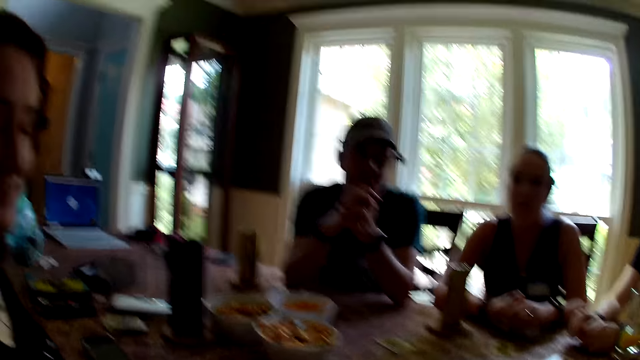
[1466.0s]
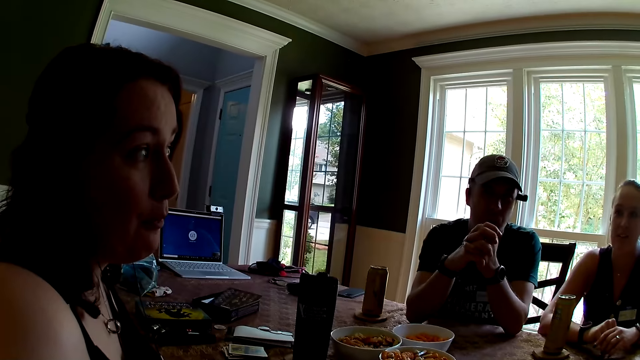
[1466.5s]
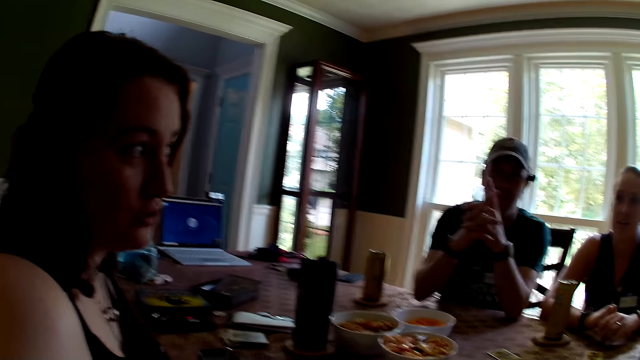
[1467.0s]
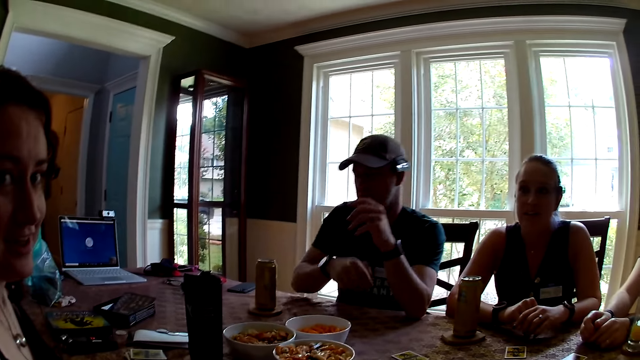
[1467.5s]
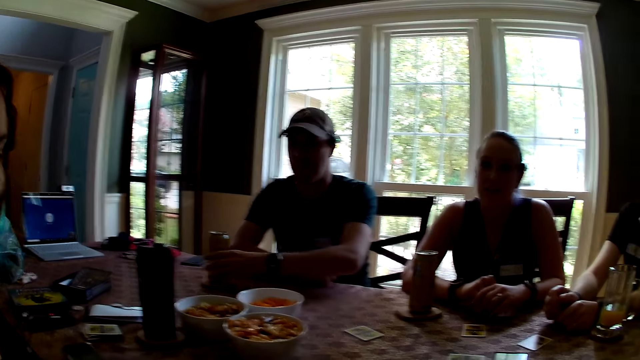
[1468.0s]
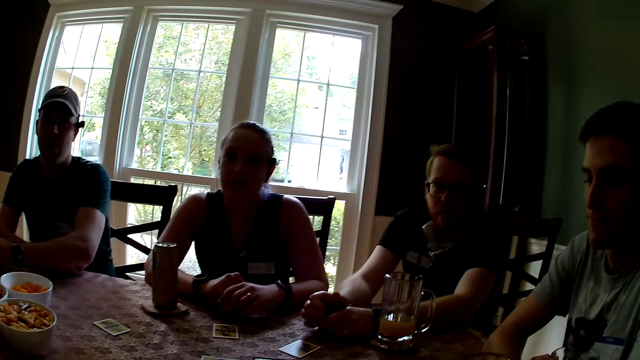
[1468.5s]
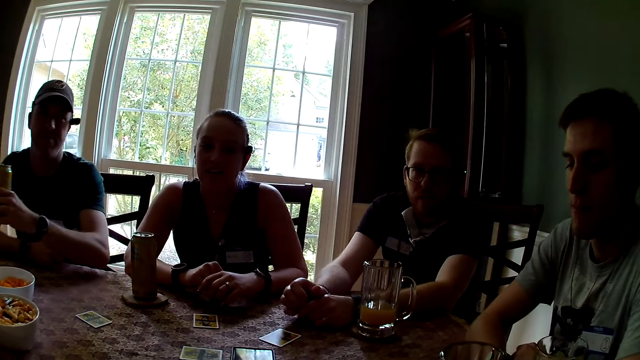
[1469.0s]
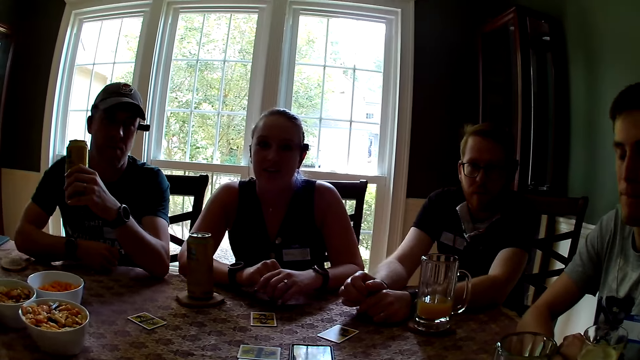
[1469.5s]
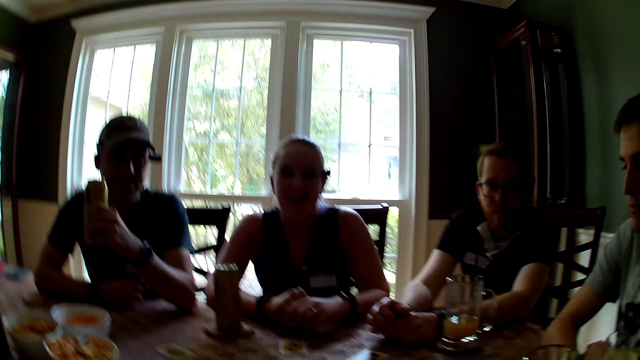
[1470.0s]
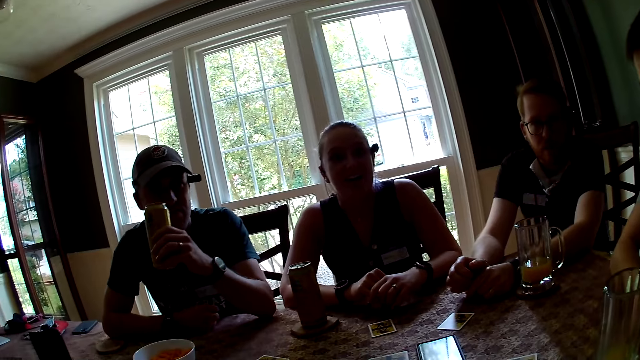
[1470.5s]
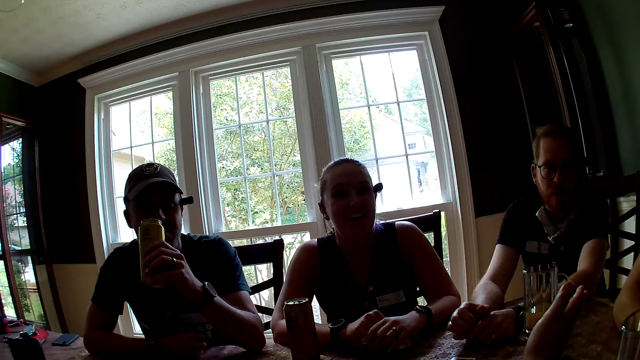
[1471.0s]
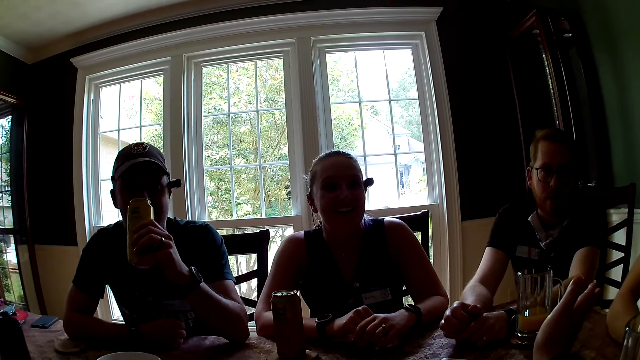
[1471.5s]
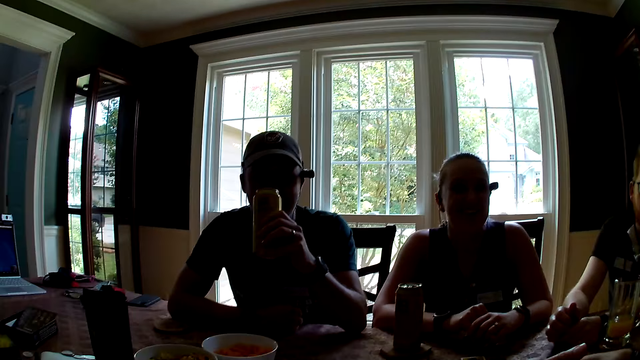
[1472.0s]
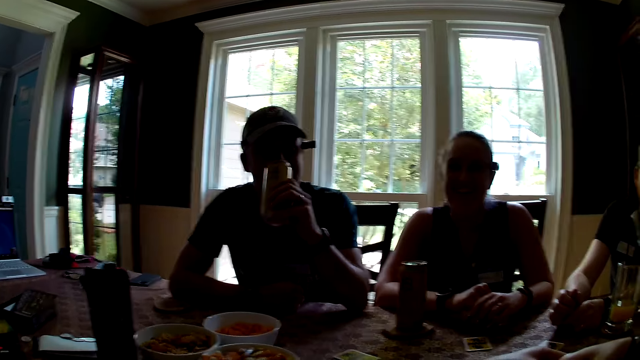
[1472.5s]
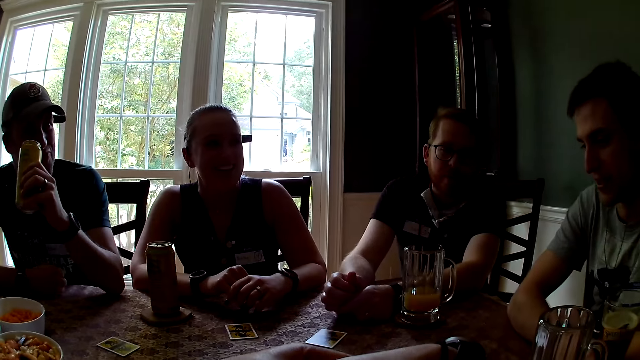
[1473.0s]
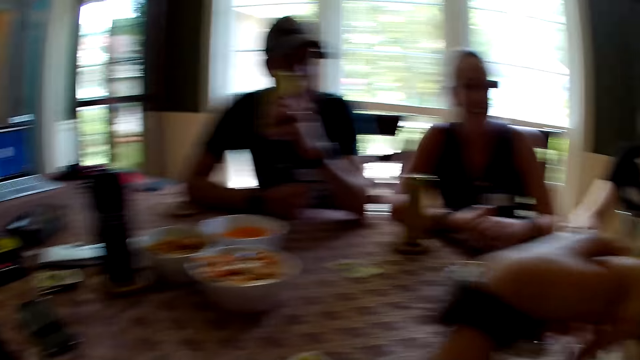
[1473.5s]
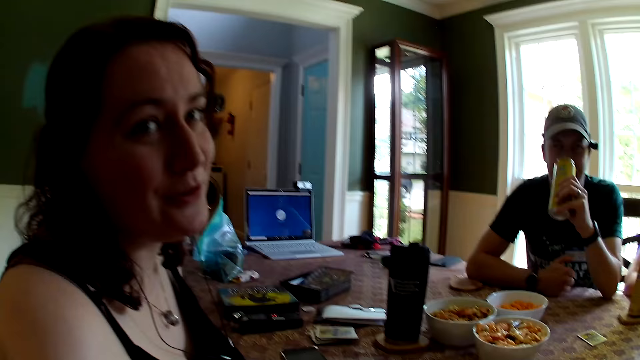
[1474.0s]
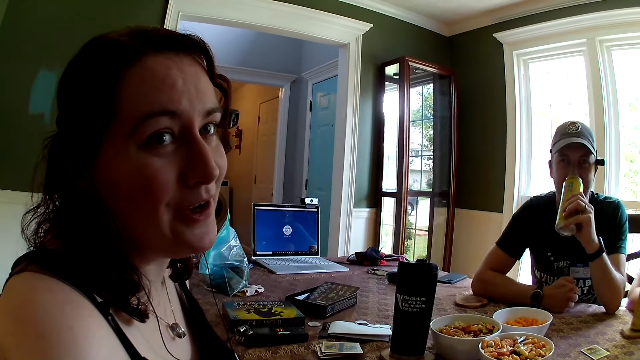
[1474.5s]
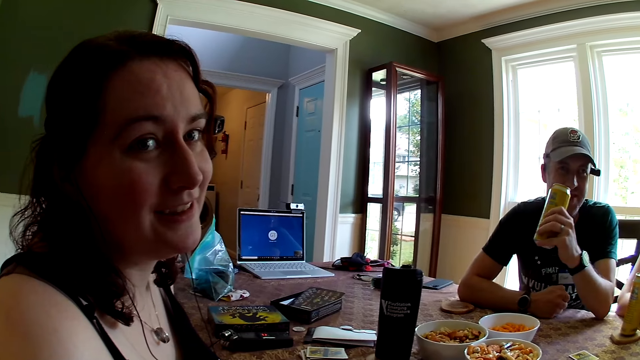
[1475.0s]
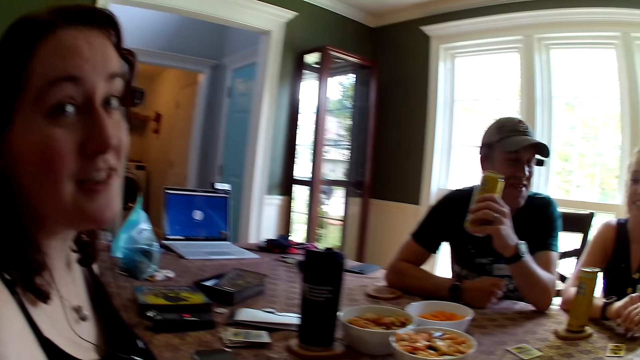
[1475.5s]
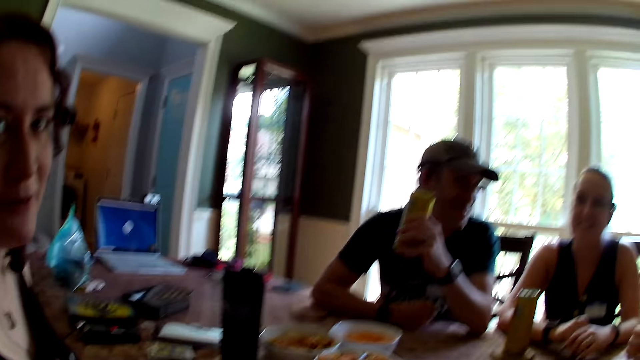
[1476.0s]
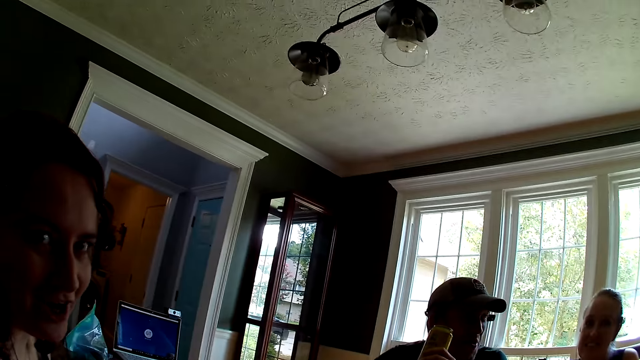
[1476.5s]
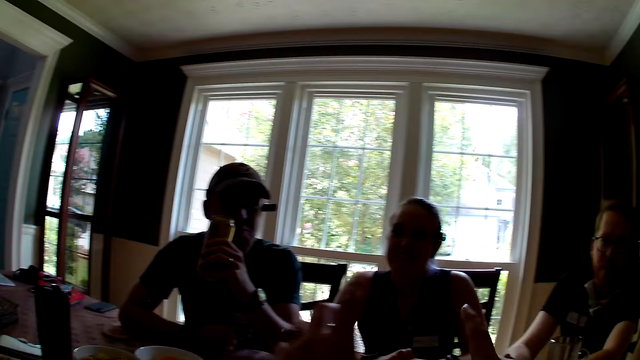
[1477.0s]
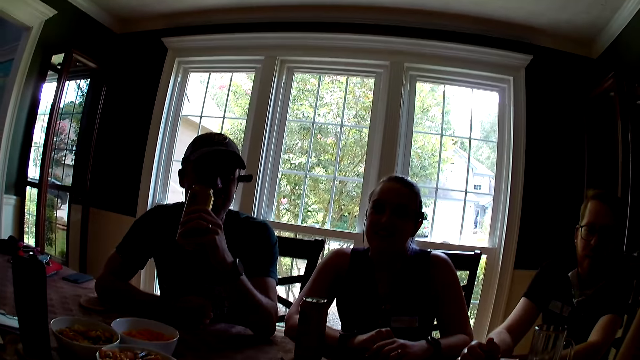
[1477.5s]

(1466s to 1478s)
The camera wearer speaks to a lady. A man picks a can drink on the table with his left hand. The camera wearer makes gestures with her hands. The lady speaks to the camera wearer. The man drinks from the can.

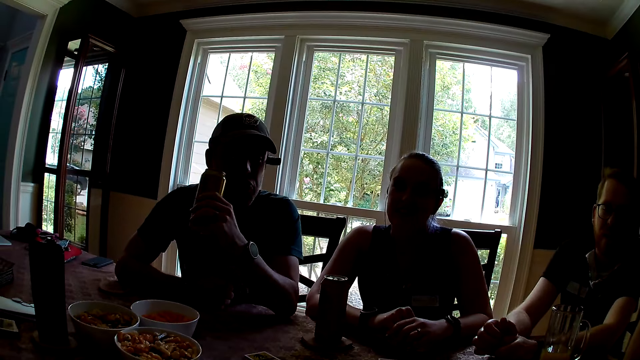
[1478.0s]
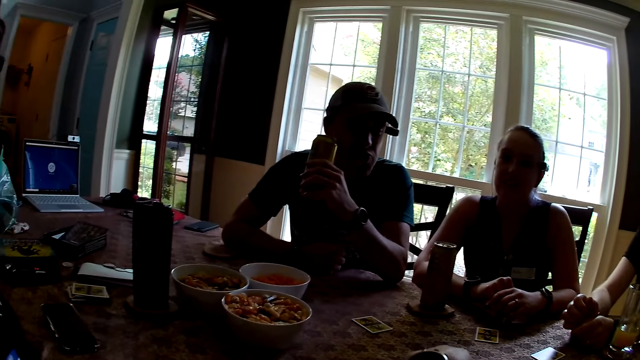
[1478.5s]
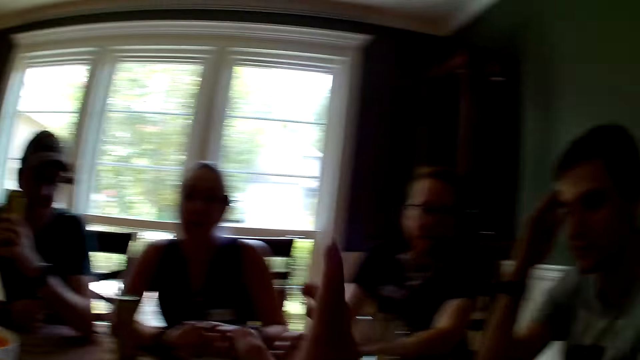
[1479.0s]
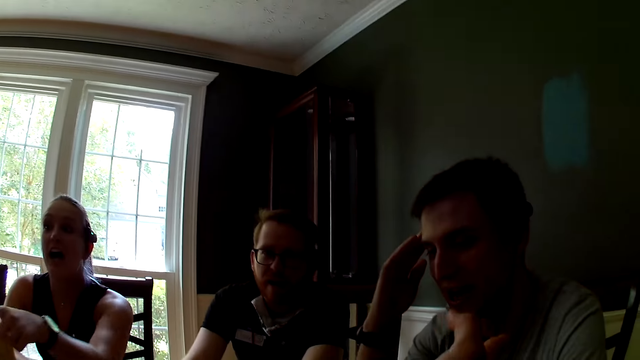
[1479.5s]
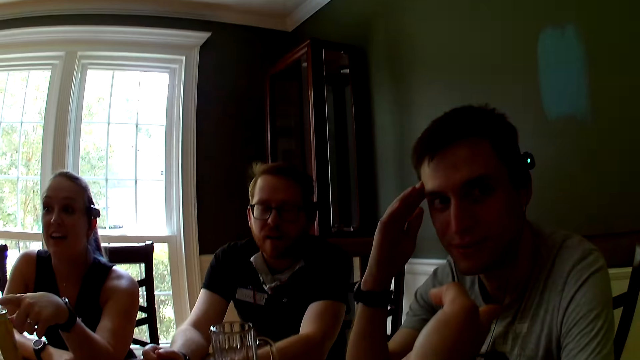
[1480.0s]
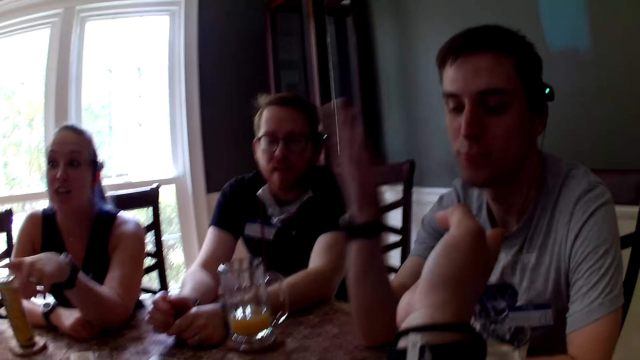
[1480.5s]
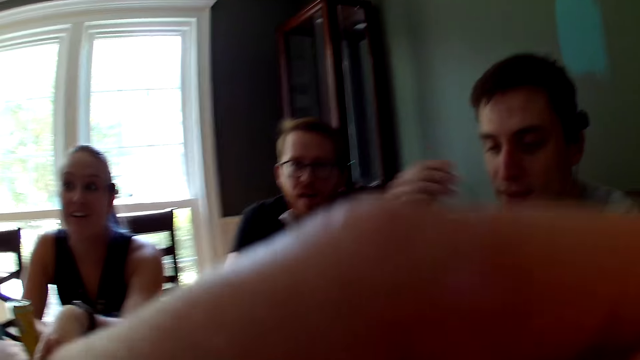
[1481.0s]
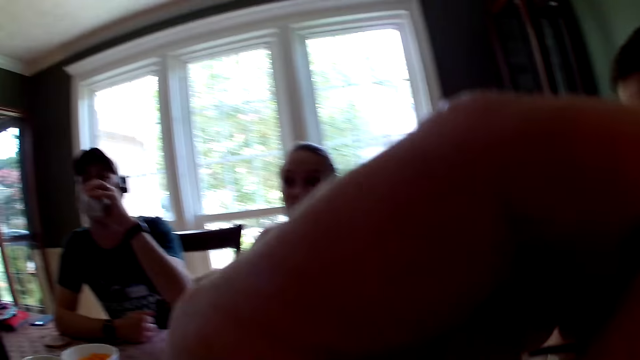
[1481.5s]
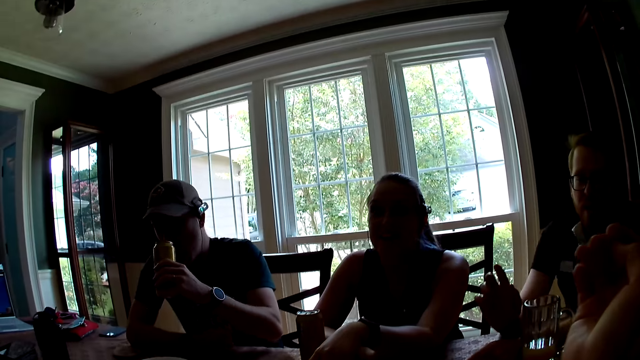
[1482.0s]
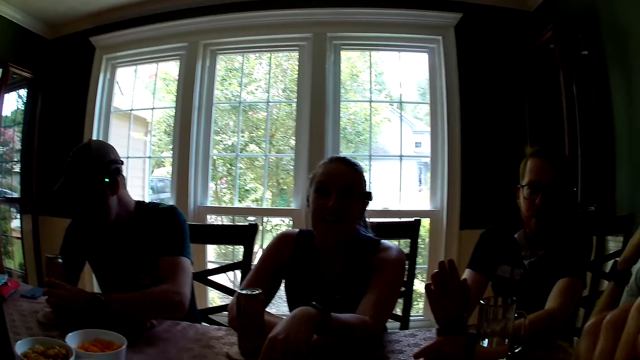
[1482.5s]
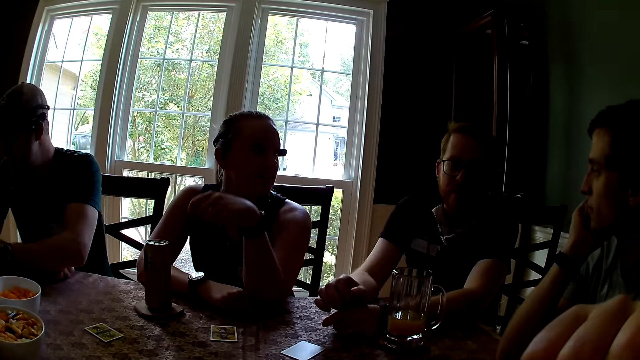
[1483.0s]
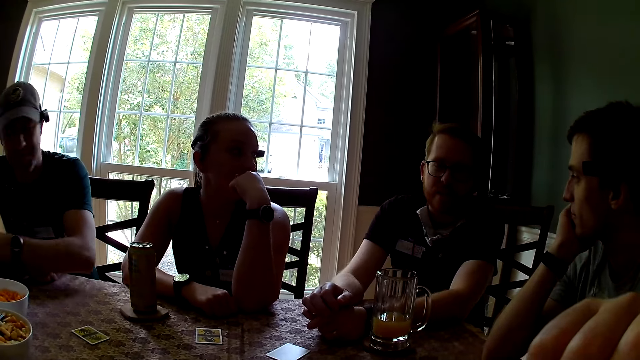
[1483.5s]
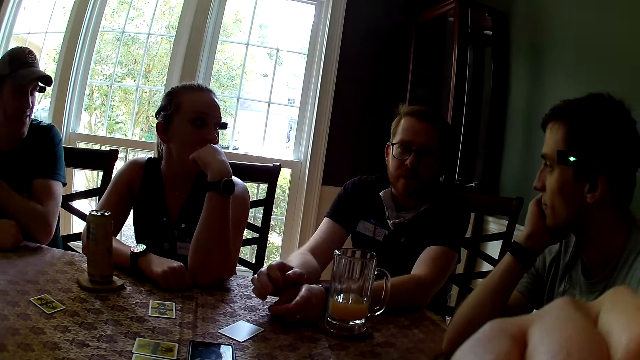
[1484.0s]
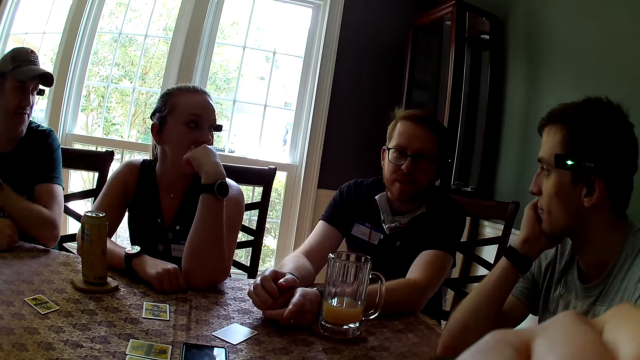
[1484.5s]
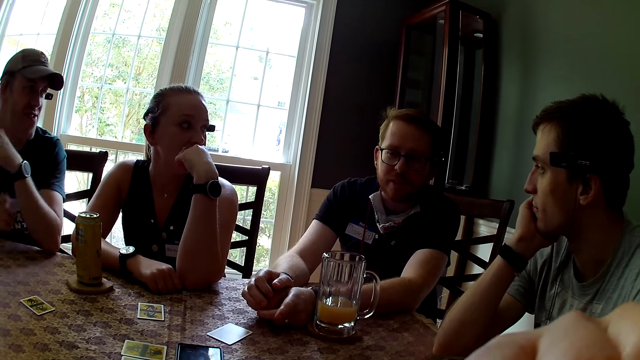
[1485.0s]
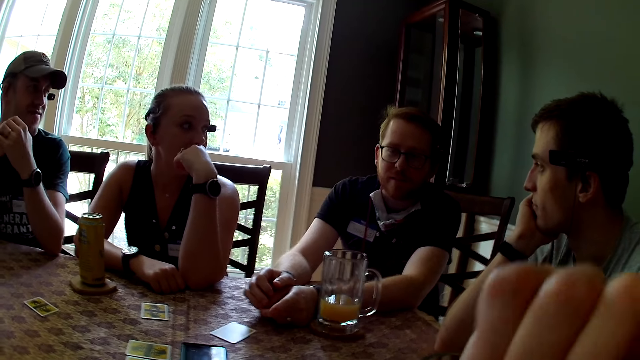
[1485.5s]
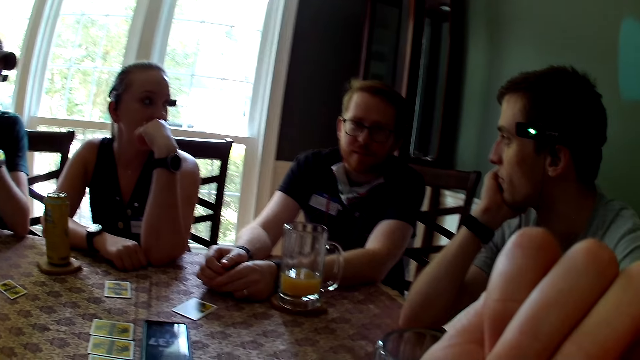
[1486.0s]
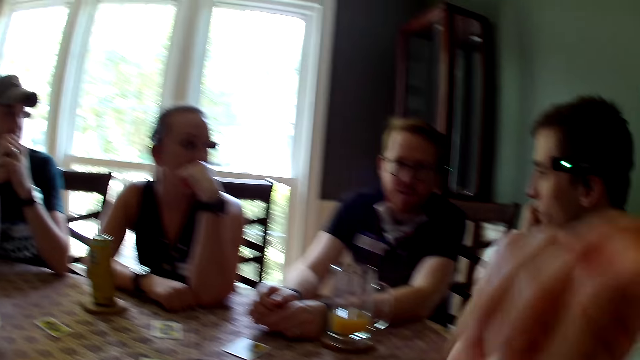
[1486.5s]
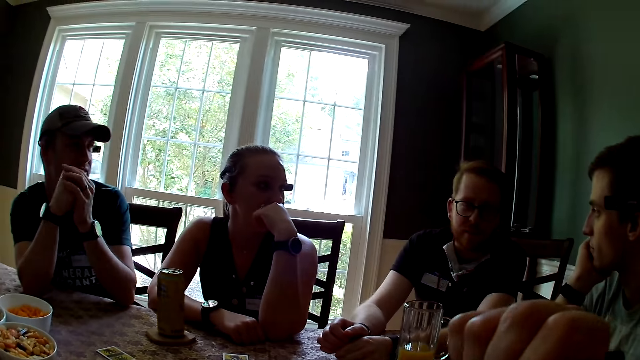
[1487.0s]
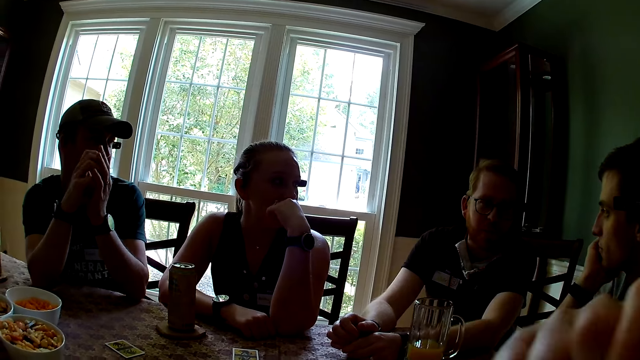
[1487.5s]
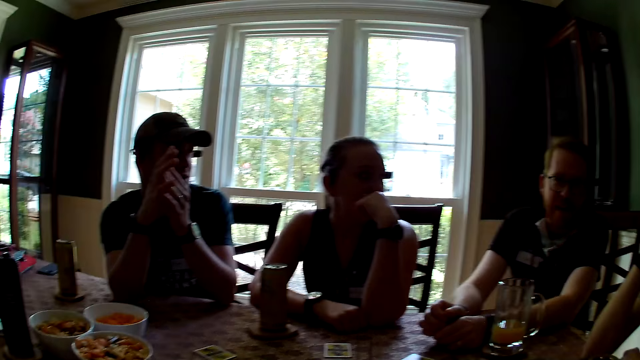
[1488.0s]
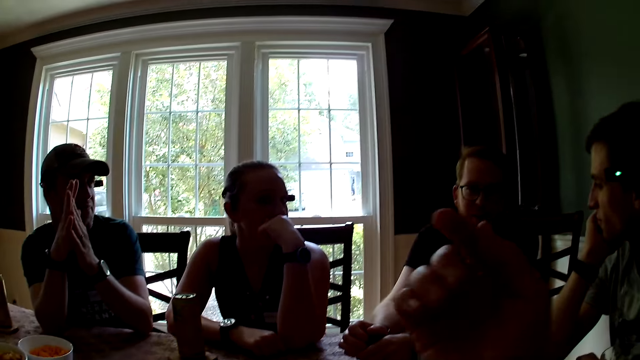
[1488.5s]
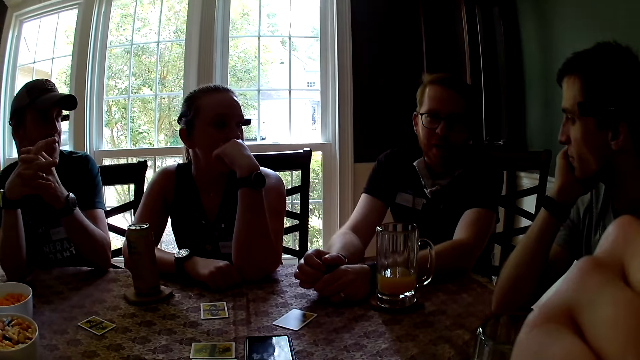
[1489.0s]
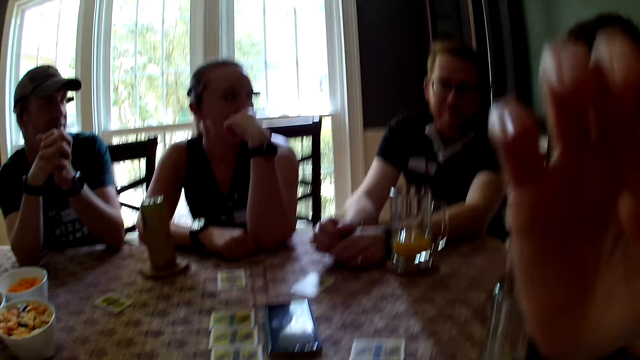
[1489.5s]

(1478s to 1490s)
The camera wearer speaks. She raises her hand to something. A man drinks from the can drink in his left hand. Another man converses with the group of people at the table. The first man drops the can drink in his left hand on the table. A man speaks to another man. The camera wearer moves her hand.
